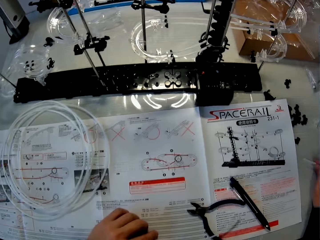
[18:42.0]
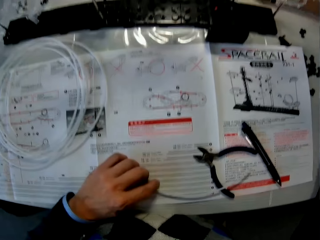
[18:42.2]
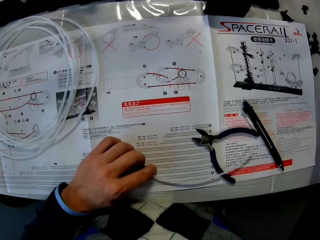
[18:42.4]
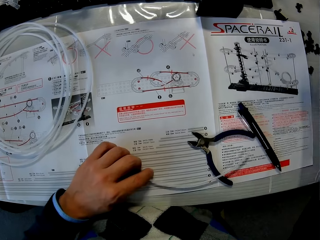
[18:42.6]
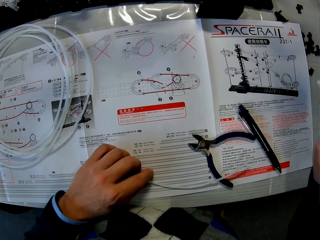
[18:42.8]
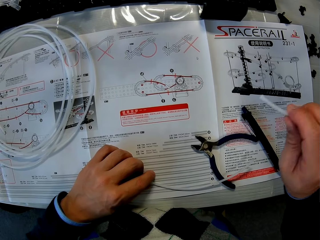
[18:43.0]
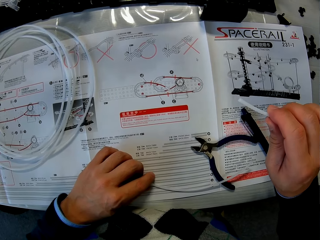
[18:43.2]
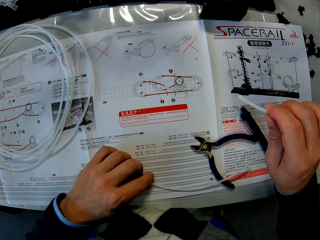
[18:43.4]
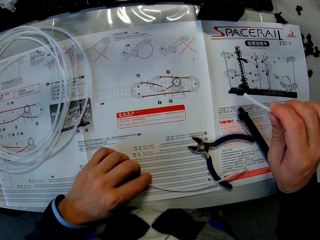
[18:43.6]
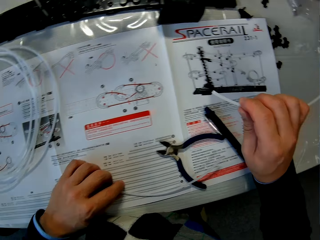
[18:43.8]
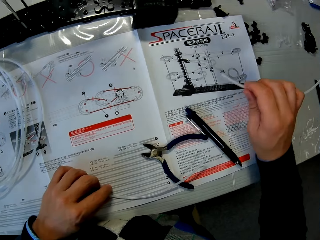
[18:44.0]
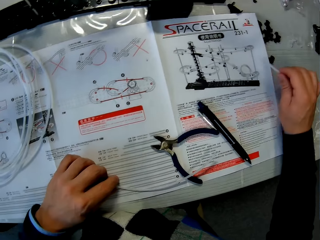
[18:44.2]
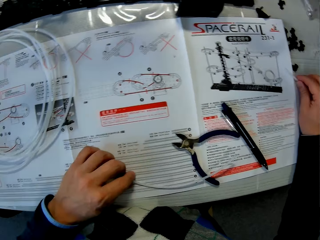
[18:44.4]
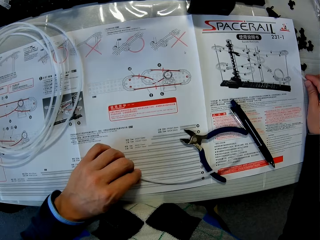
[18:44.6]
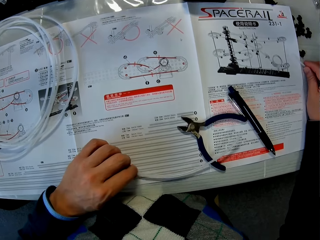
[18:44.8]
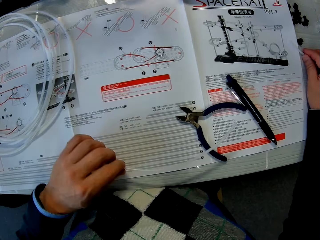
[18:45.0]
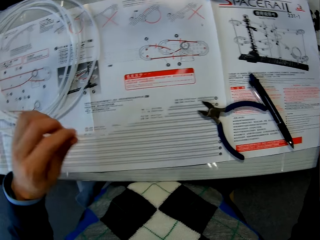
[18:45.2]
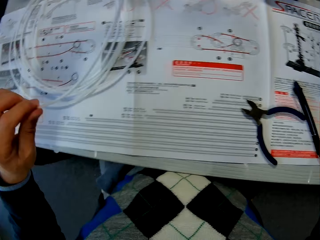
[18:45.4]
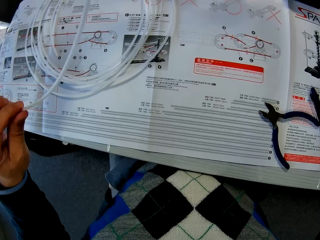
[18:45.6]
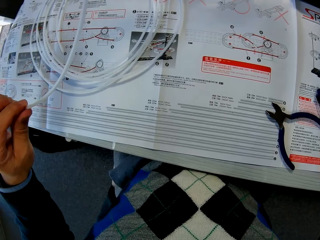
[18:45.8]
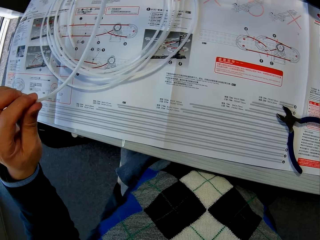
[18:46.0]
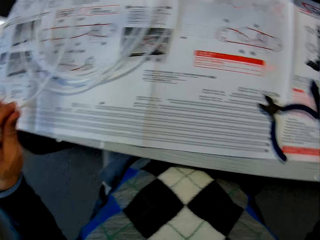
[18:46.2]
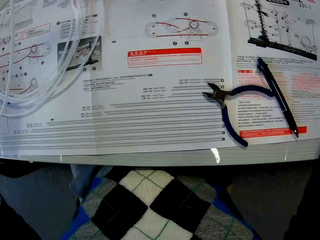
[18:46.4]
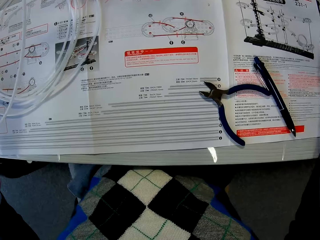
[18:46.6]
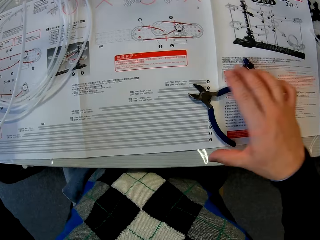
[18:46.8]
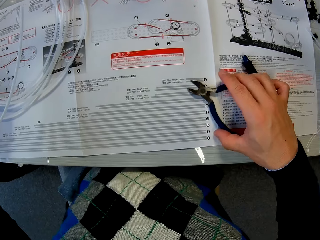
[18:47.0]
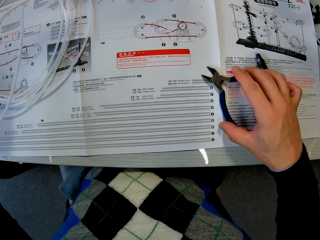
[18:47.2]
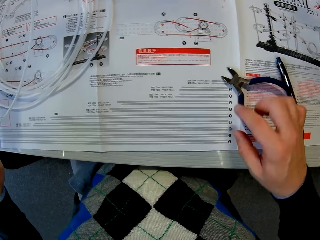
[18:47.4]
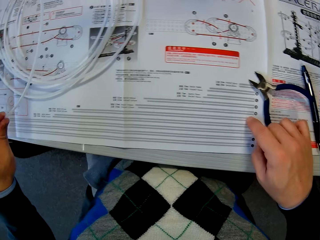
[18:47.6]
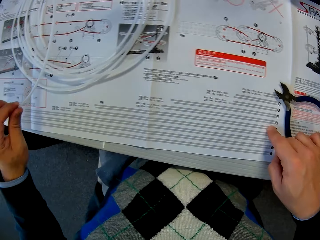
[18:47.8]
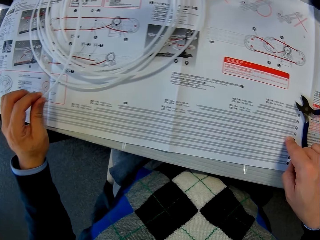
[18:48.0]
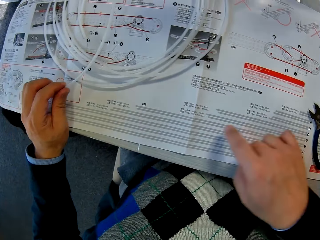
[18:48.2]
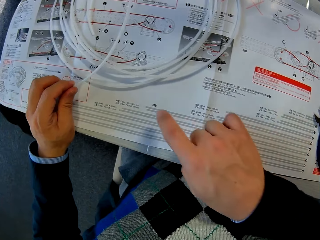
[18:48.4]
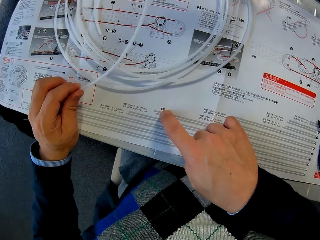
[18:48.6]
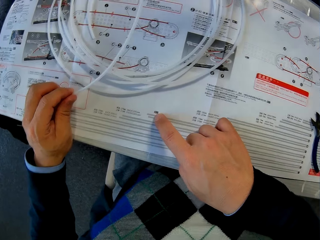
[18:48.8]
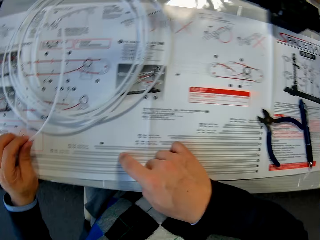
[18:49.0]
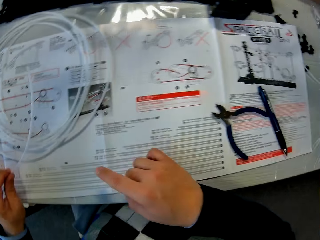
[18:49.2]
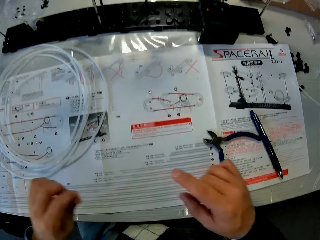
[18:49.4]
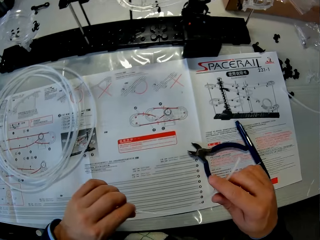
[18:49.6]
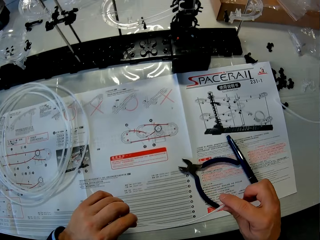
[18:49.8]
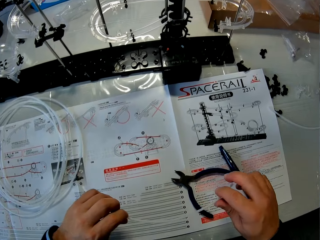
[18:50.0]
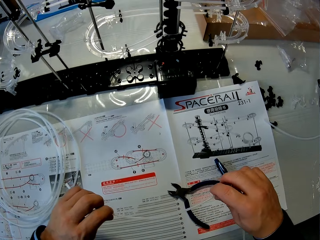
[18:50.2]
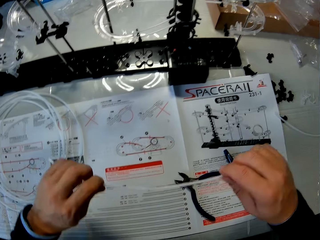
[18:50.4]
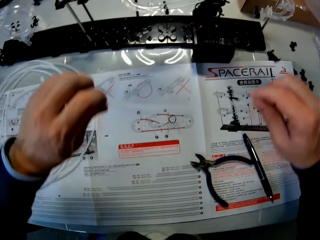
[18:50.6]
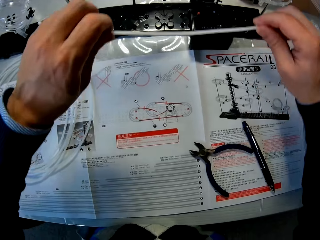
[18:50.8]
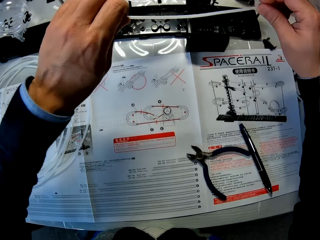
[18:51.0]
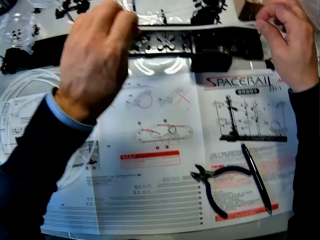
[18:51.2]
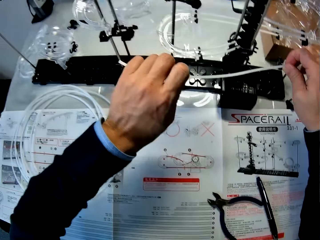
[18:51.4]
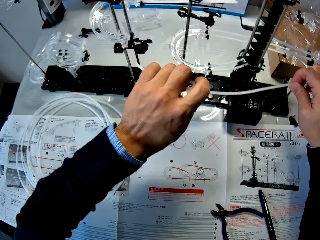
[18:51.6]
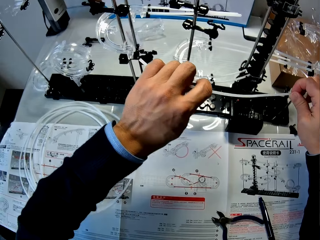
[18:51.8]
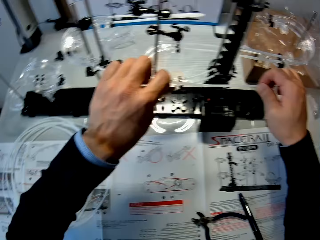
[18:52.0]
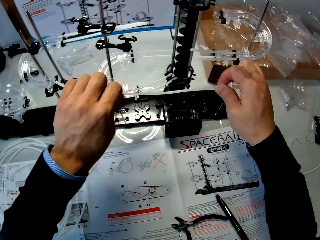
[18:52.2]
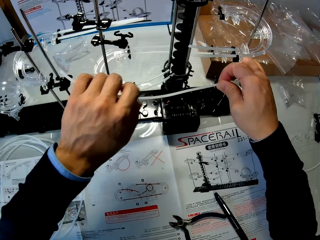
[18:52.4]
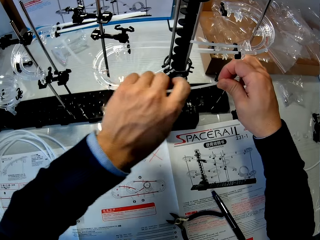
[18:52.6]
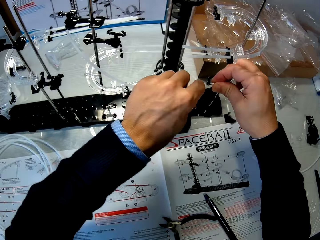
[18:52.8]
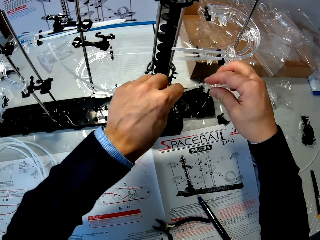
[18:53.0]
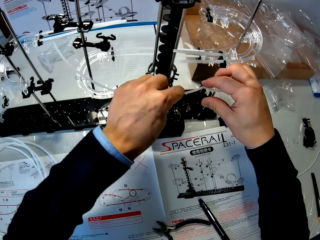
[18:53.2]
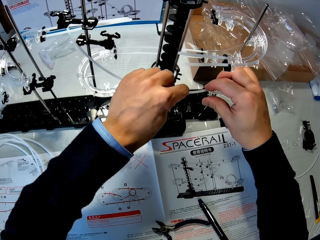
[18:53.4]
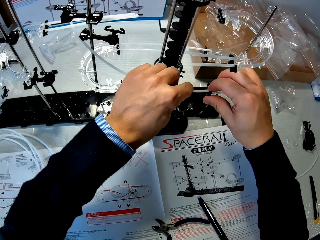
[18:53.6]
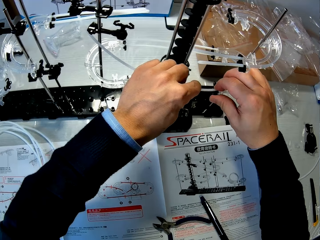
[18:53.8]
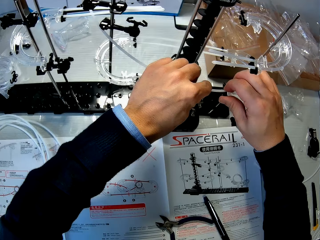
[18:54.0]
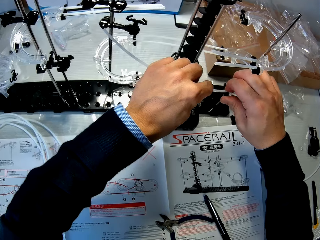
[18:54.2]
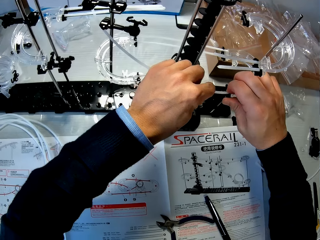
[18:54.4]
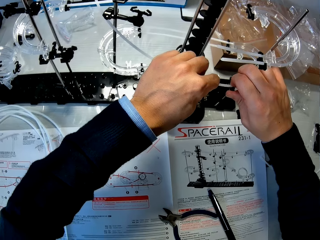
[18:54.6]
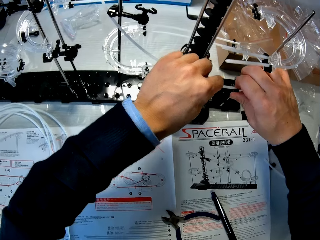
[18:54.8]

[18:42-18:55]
The camera wearer takes the rail in his left hand off the space rail manual. He puts the pipe on the table. He changes the position of the pair of pliers on the space rail manual with his right hand. He touches the instruction paper and points multiple places on the space rail manual with his right hand. He fixes the rail in his left hand into the space rail with both hands.

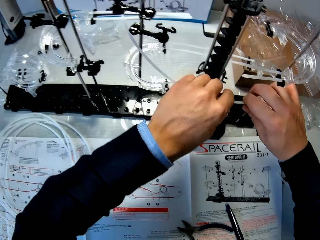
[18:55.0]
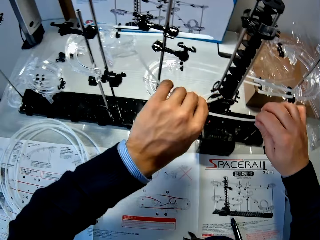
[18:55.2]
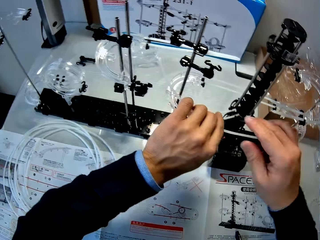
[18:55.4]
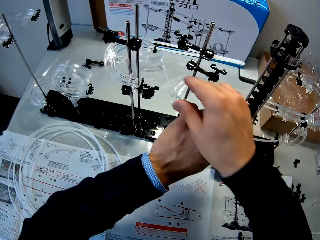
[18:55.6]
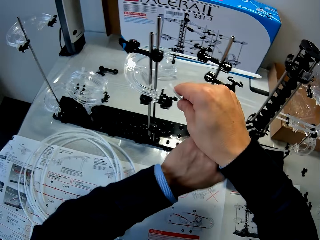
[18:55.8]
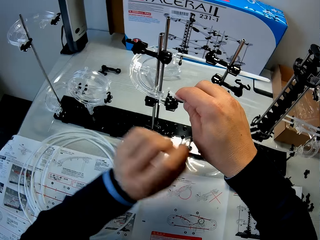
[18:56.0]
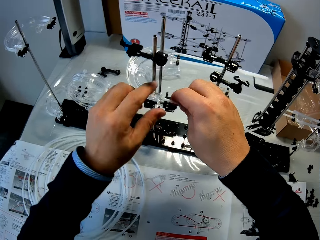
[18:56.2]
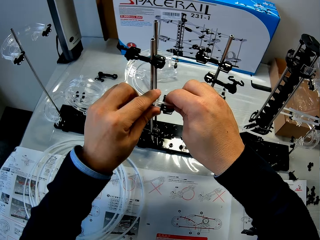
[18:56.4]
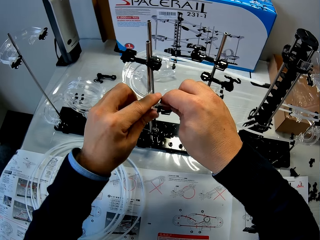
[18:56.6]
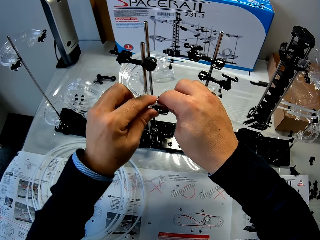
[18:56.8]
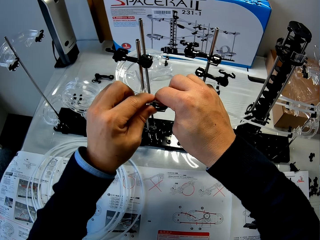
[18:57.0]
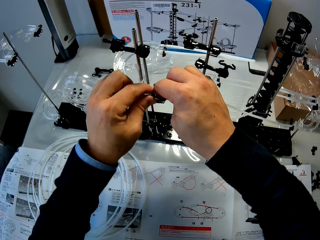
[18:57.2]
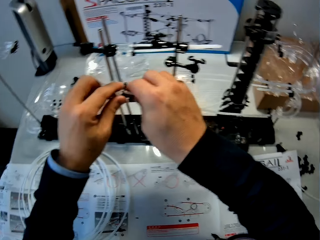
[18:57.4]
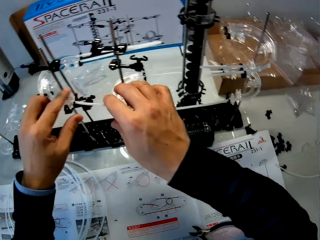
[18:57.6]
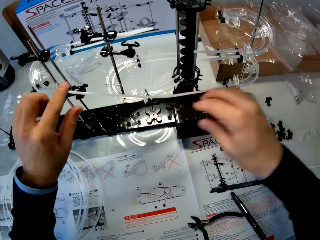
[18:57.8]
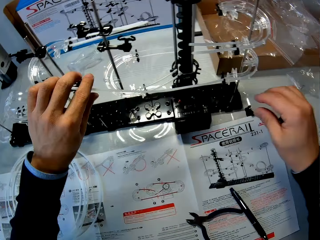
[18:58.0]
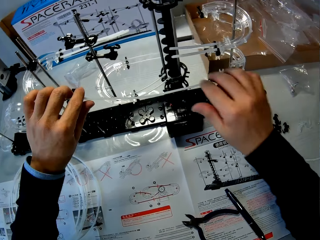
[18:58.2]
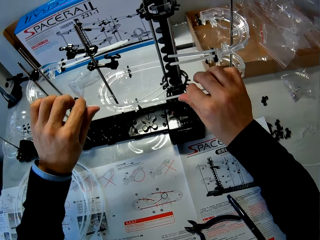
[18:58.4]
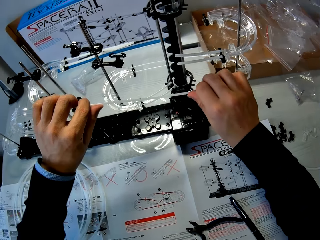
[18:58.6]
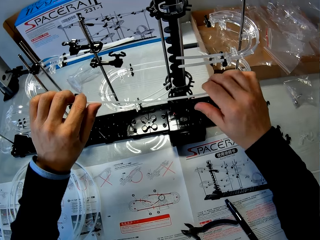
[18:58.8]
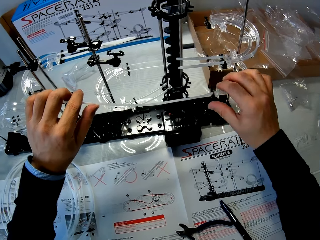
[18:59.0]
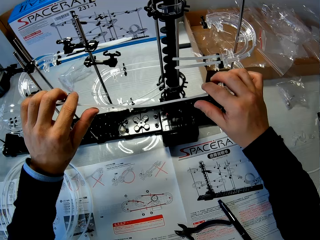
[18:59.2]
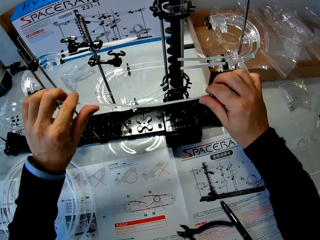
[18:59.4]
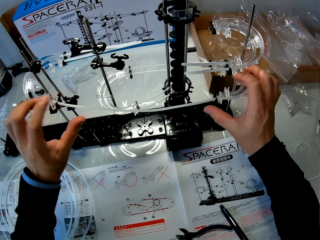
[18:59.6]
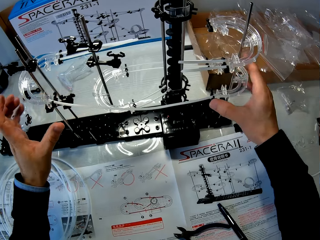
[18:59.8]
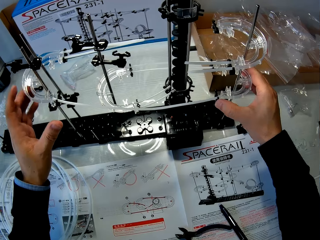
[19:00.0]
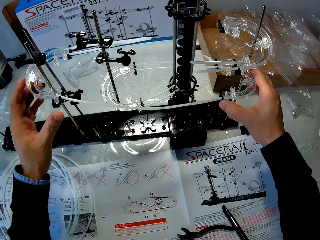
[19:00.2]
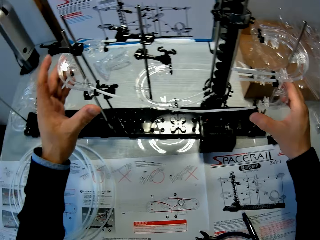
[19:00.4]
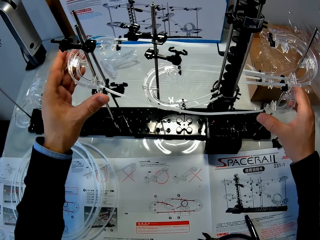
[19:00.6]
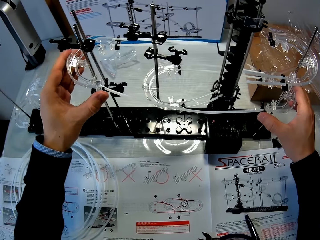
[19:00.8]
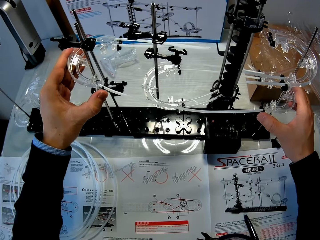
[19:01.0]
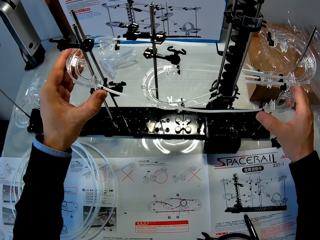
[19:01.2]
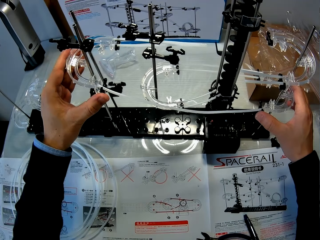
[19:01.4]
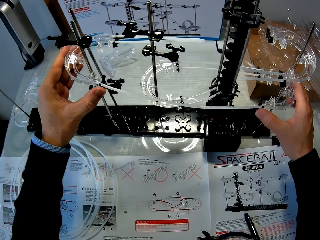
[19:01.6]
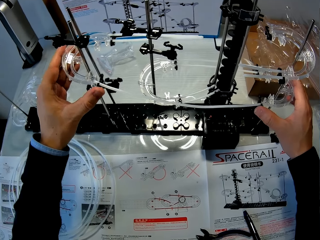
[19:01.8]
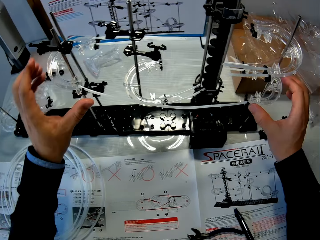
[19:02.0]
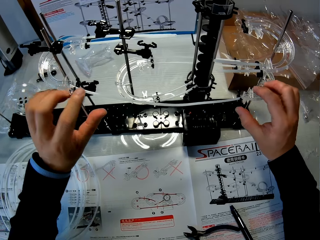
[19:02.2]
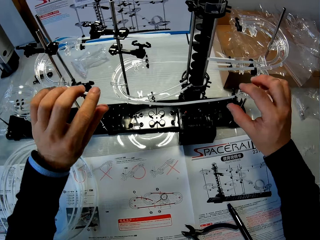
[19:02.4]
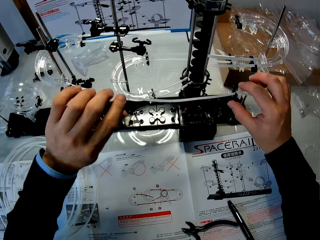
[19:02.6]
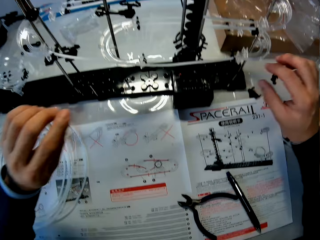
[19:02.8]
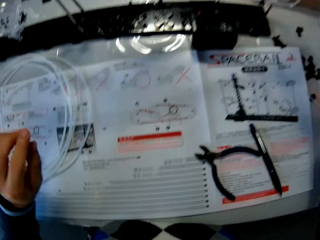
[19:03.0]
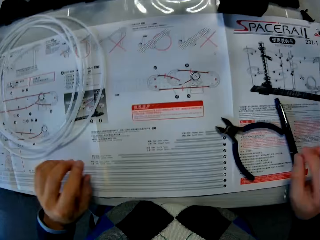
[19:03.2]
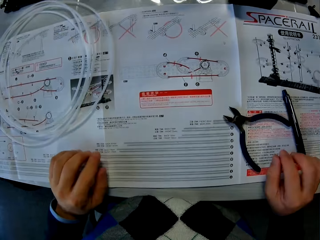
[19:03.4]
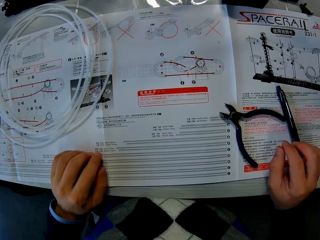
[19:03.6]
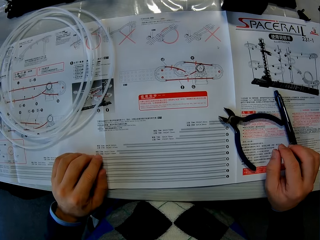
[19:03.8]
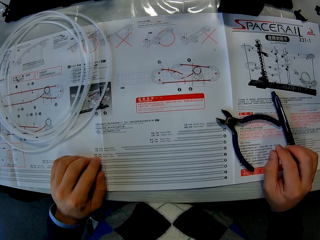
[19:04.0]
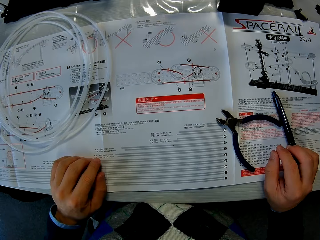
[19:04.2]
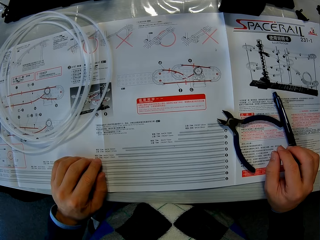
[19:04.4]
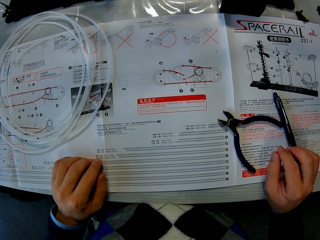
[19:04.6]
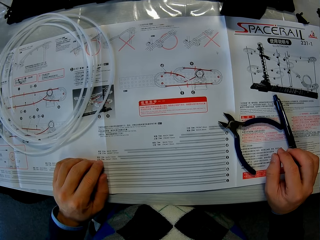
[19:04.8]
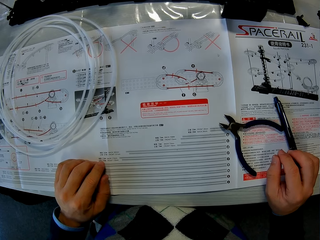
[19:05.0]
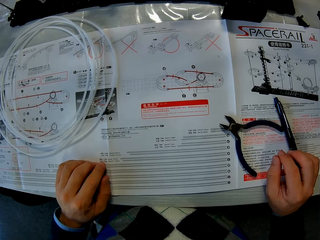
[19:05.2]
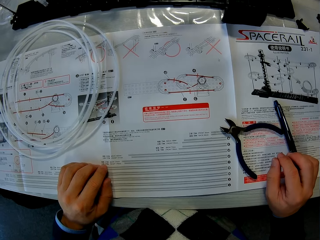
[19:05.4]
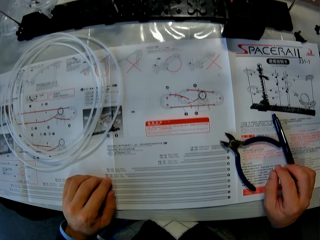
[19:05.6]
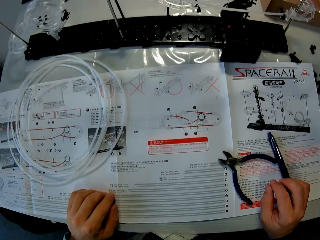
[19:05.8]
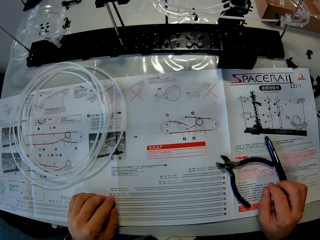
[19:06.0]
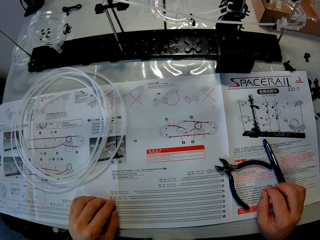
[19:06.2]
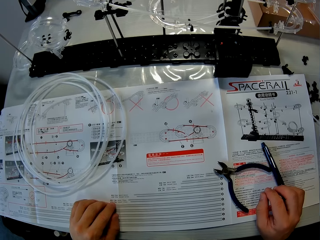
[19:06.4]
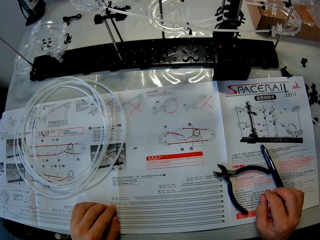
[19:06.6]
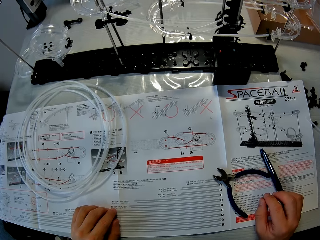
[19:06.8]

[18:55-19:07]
The camera wearer holds a space rail. They hold on a table. They place both hands on the space rail manual.
